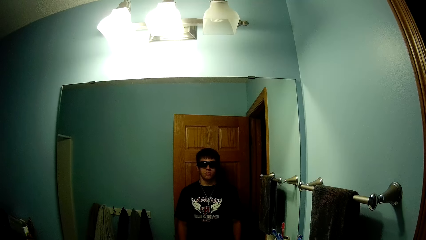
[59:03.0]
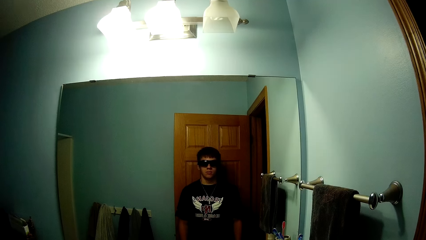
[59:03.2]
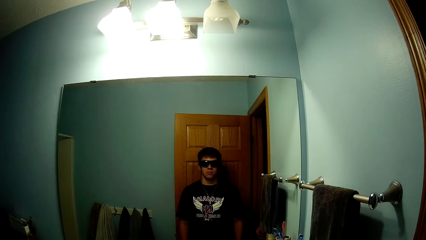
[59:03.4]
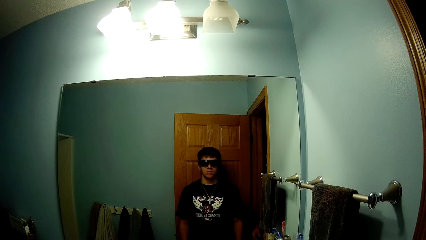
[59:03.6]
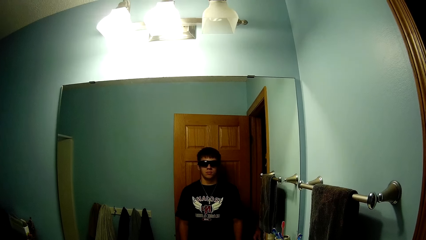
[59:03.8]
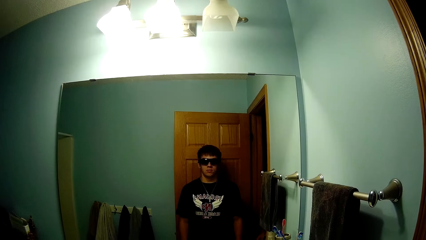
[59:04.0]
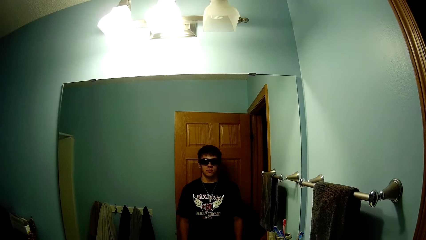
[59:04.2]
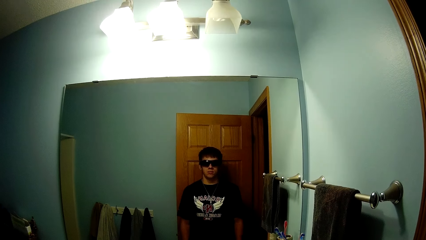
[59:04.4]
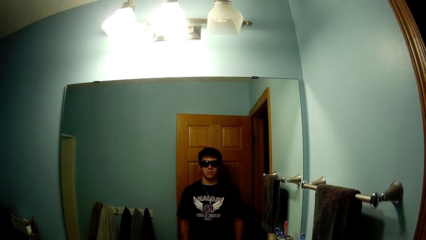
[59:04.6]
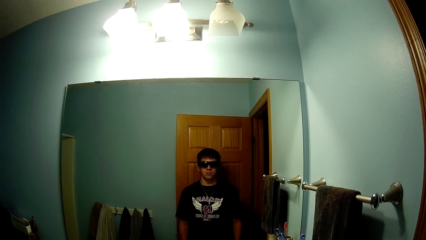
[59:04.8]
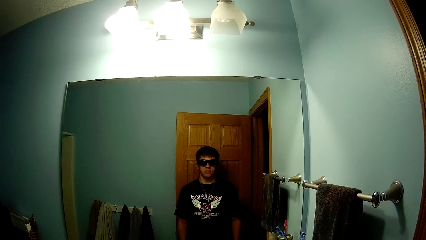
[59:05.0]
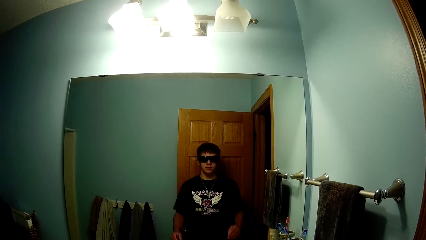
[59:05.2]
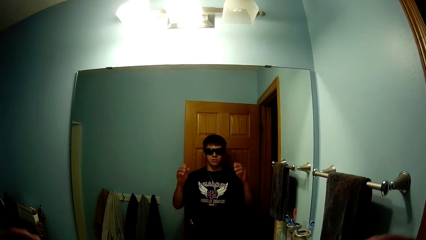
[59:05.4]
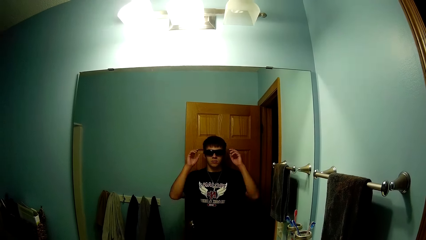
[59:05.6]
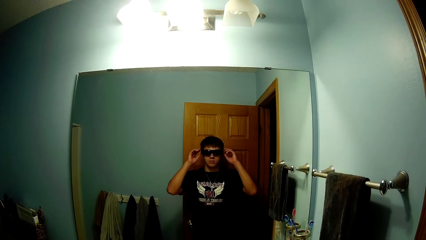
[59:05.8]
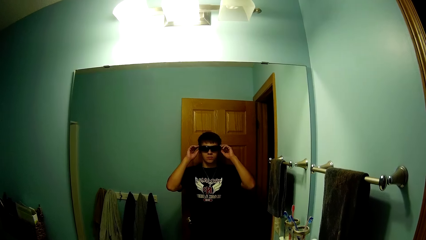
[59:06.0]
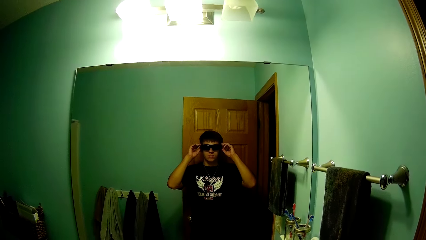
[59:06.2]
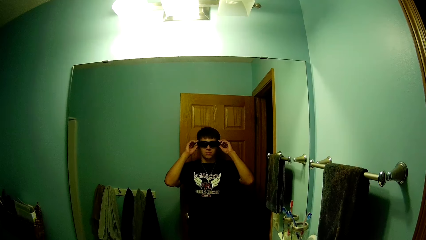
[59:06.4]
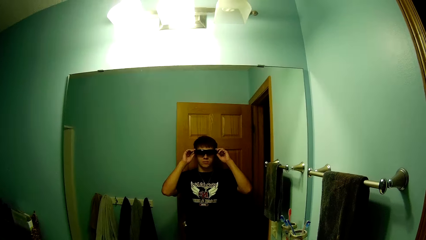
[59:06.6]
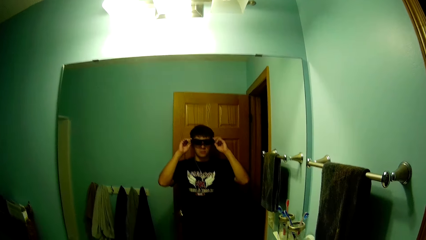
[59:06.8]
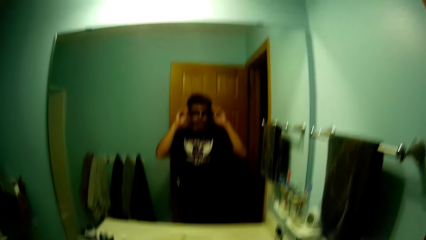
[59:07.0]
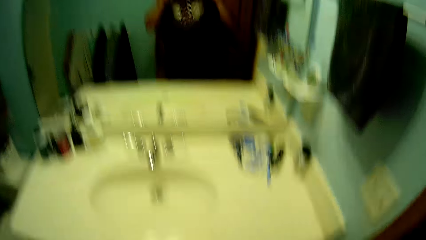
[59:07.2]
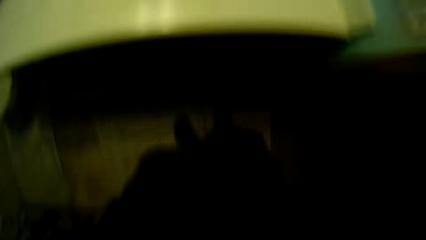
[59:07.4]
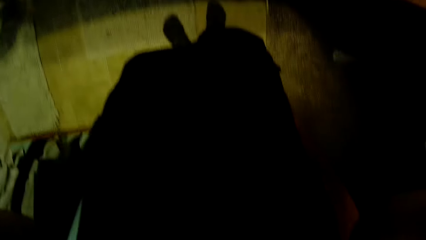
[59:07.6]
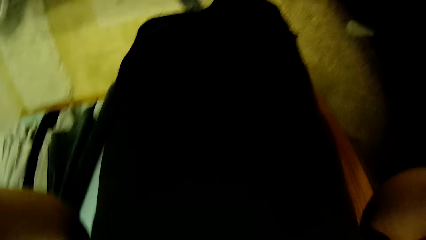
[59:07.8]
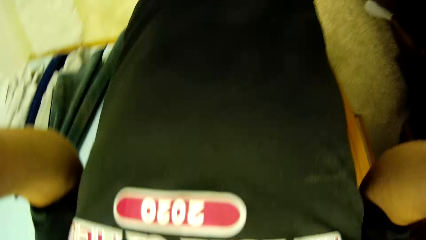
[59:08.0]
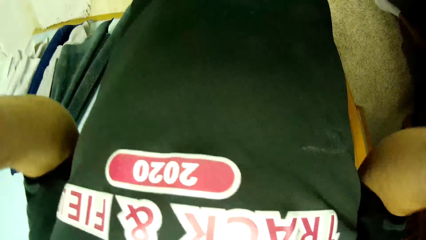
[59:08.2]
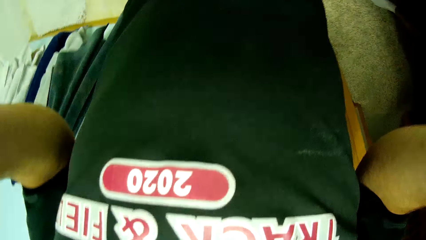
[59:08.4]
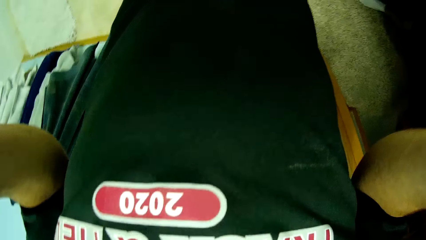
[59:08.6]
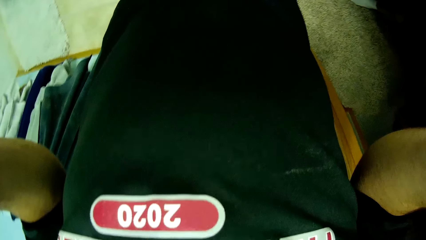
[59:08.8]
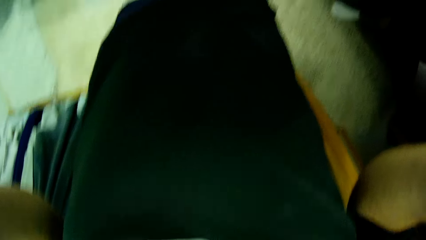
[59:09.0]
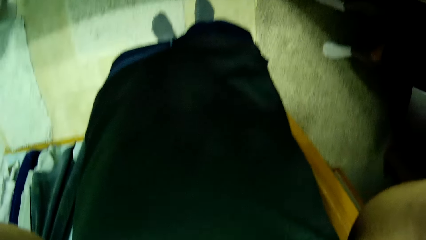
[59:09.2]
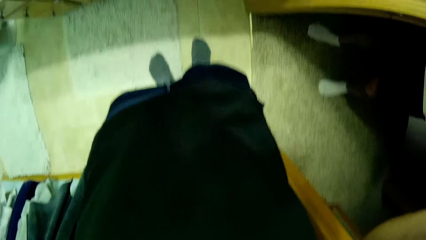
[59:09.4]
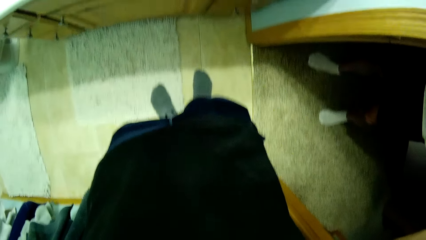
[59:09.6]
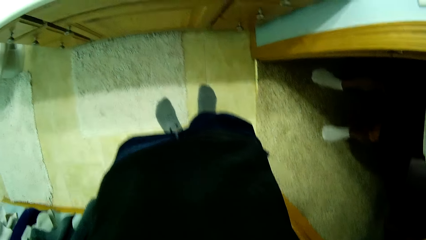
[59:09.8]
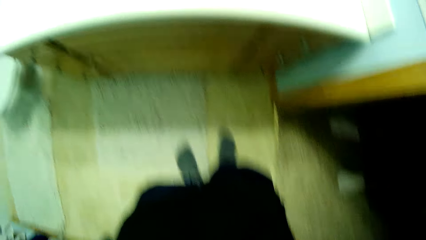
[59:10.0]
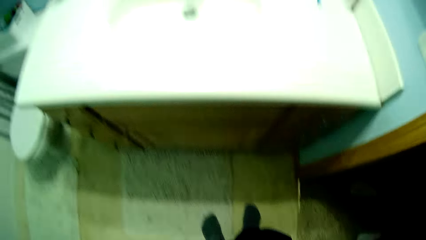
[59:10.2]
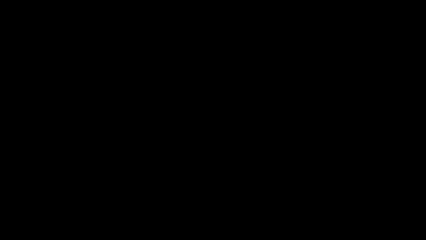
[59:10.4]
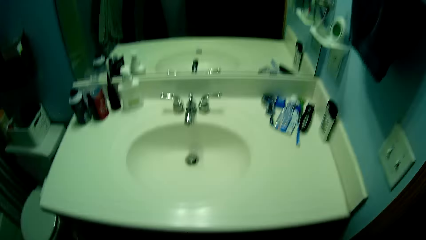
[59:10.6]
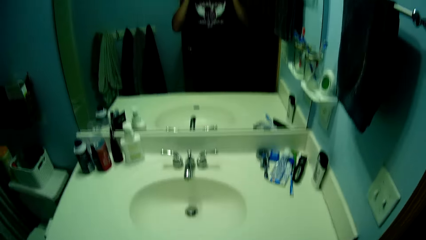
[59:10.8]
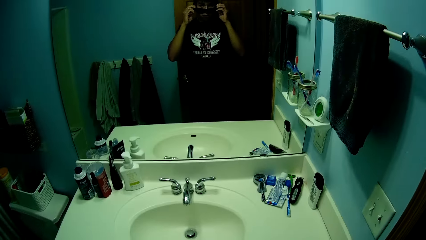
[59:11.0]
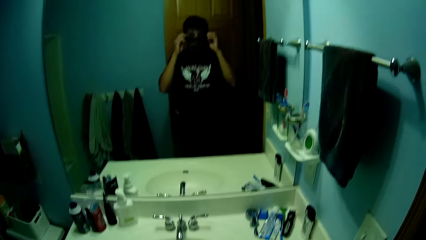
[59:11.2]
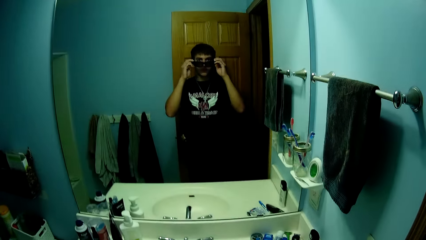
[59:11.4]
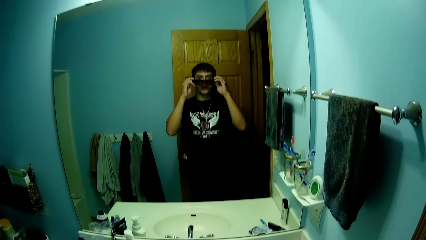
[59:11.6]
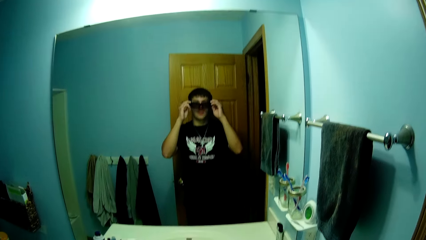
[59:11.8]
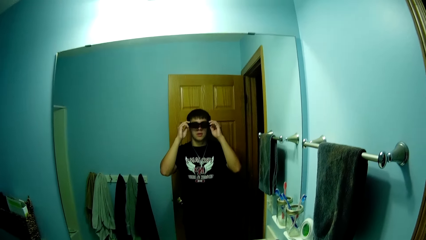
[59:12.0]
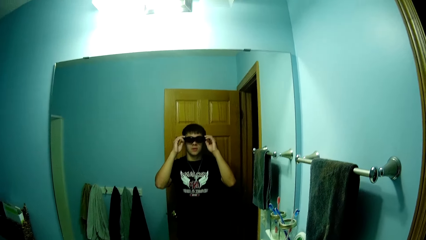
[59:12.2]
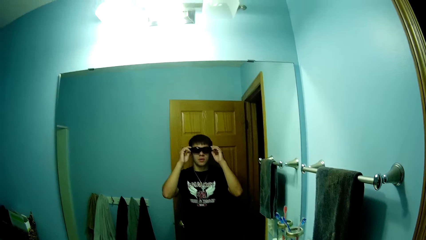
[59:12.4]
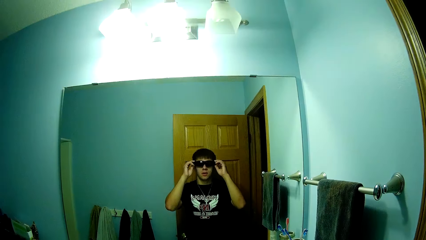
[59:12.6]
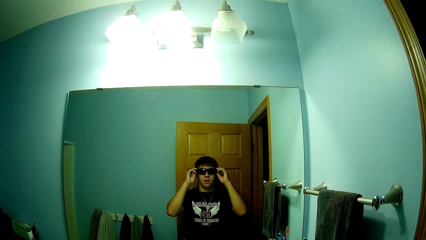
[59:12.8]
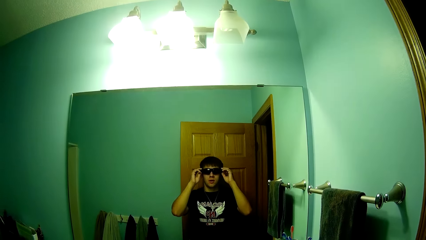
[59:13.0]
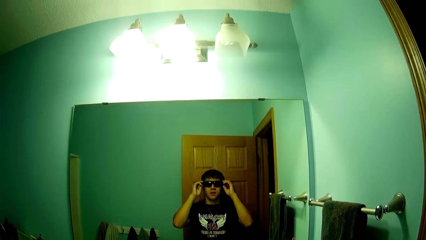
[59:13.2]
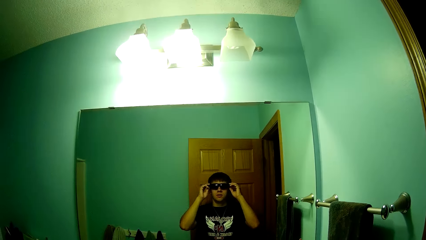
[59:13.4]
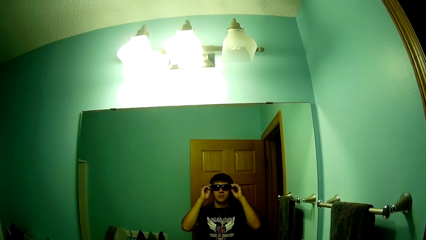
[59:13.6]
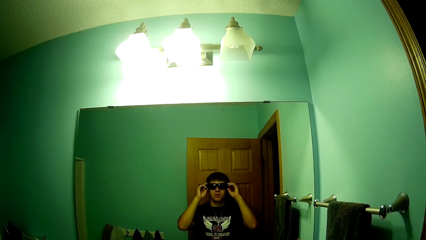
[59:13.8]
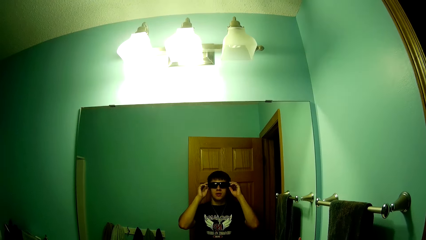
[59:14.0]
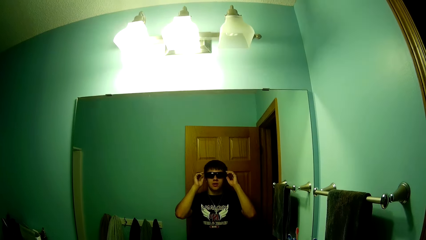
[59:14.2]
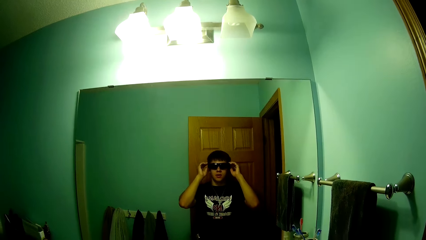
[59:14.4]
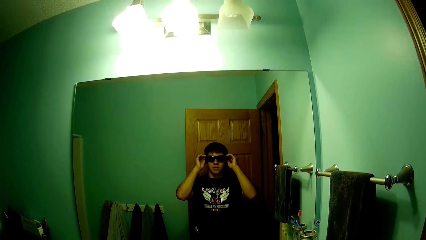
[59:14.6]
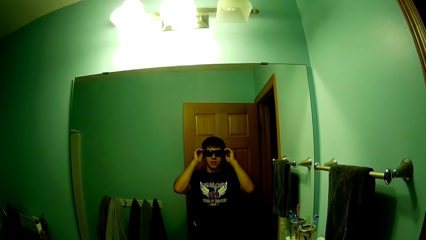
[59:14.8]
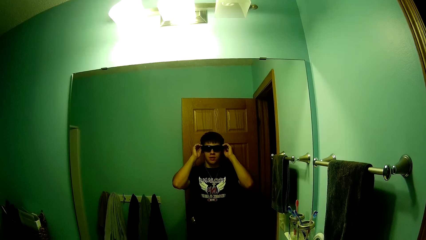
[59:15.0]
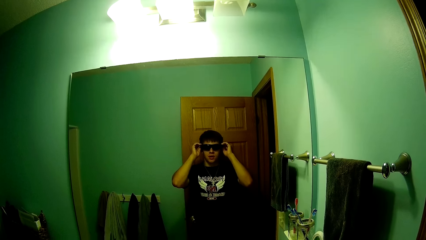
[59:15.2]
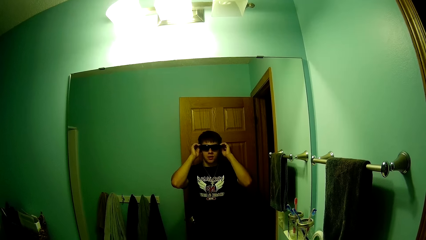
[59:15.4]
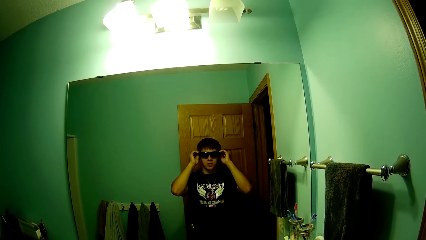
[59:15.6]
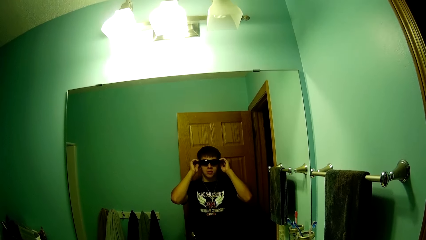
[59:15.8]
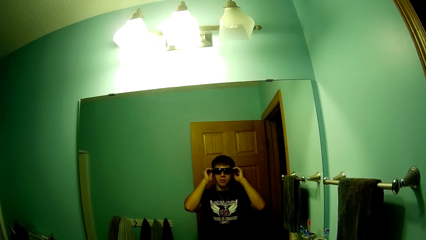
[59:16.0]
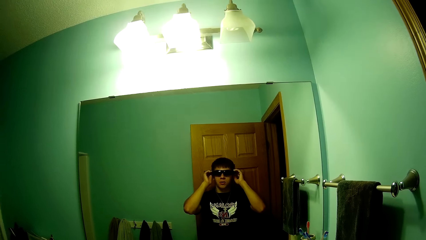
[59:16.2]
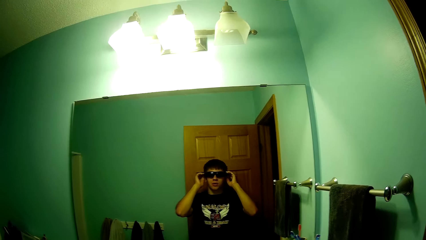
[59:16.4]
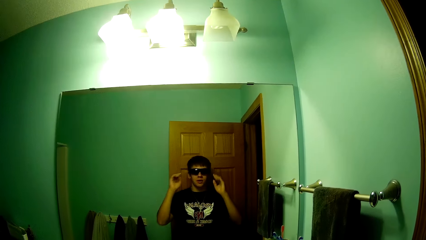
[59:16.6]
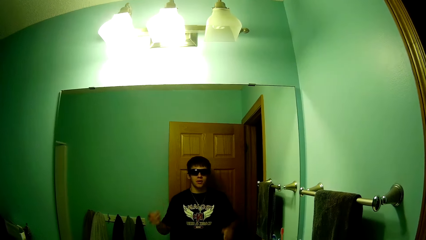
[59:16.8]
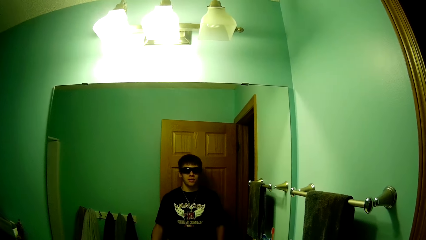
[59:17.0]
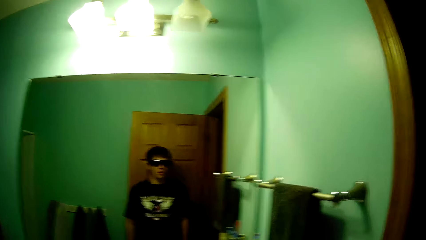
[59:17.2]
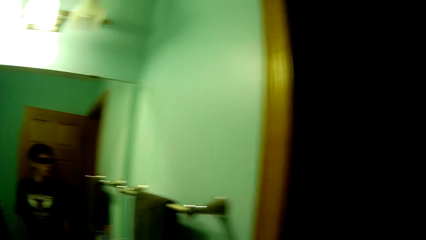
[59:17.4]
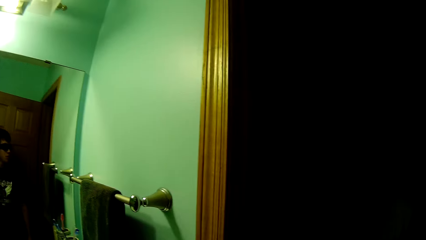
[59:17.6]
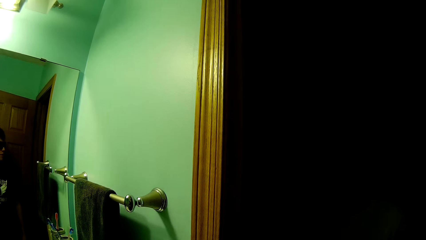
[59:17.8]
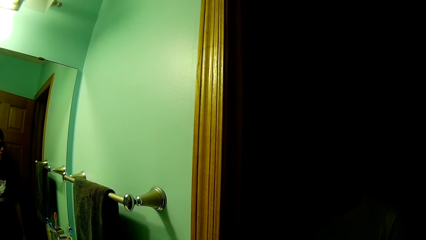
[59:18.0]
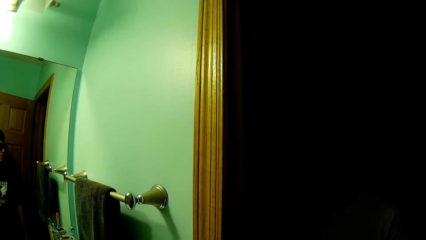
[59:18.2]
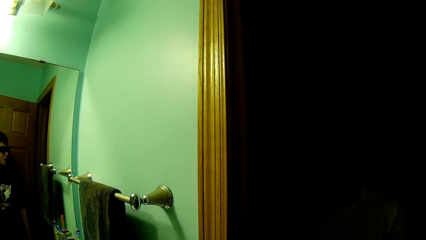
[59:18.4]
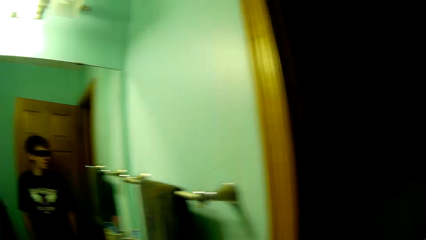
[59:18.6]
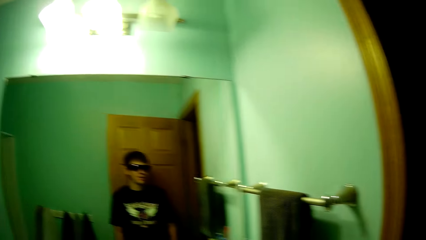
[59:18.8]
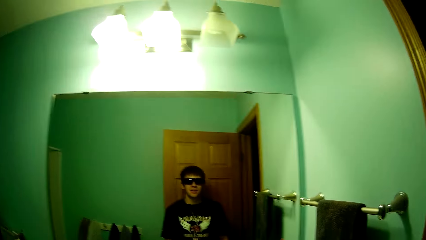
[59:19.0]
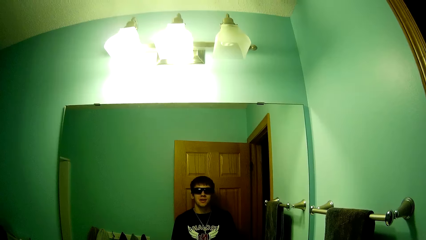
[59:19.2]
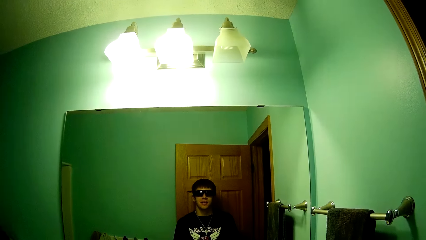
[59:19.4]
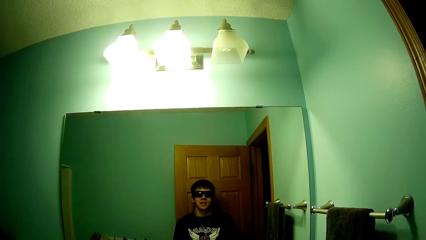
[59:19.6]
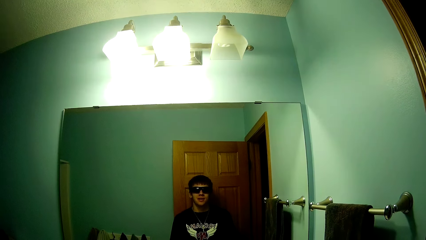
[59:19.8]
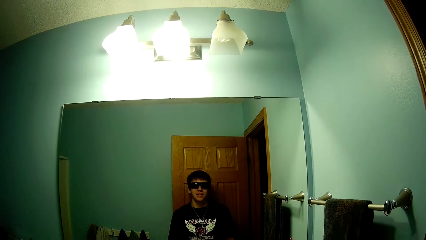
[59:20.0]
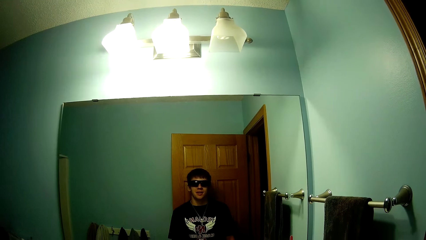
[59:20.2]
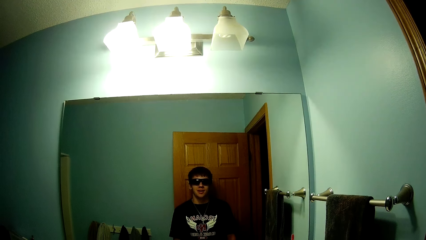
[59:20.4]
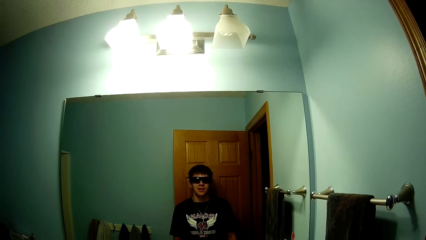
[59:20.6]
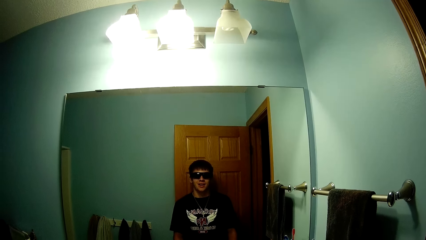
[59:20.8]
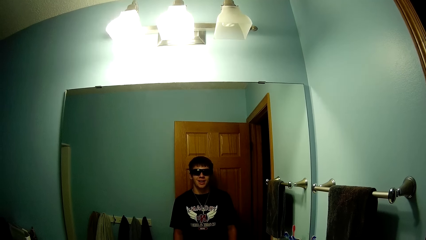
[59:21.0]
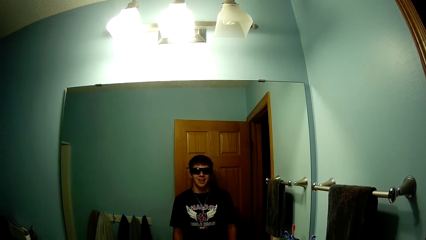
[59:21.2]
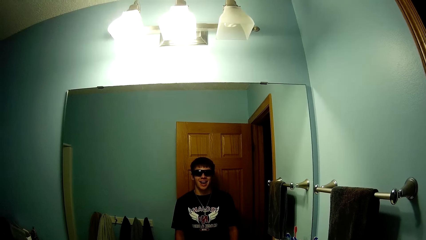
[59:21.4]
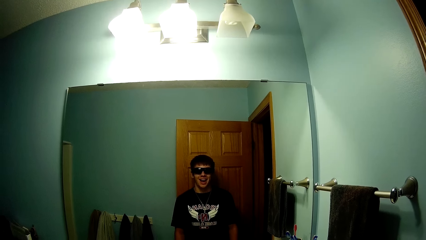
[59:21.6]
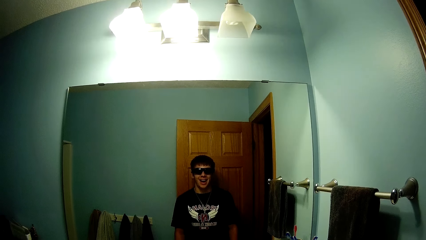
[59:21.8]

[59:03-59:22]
The camera wearer looks at himself in the mirror. He holds glasses. He removes his glasses. He looks down. He moves his hands. He looks up. He puts on sunglasses. He moves his hands. He removes his hands from the glasses. He looks around. He interacts with someone. He looks around again.
